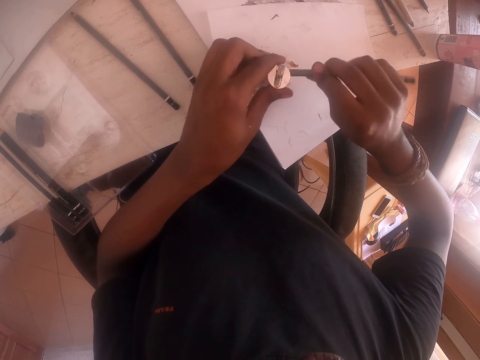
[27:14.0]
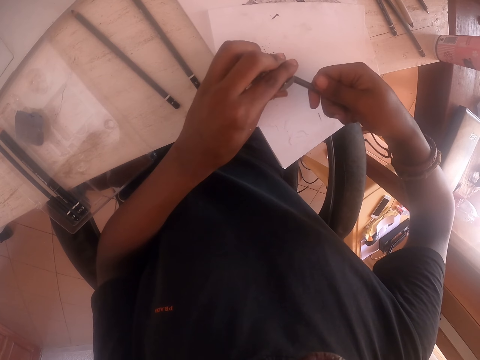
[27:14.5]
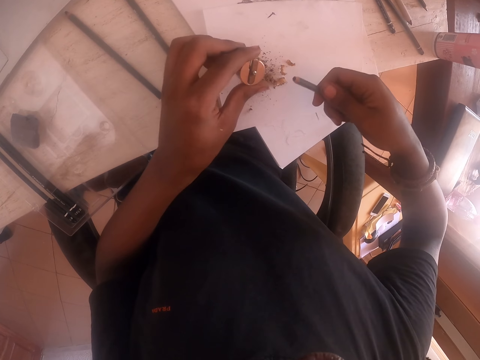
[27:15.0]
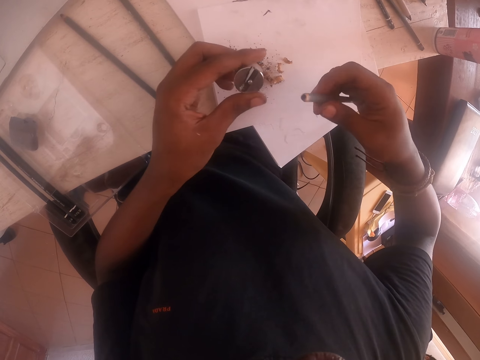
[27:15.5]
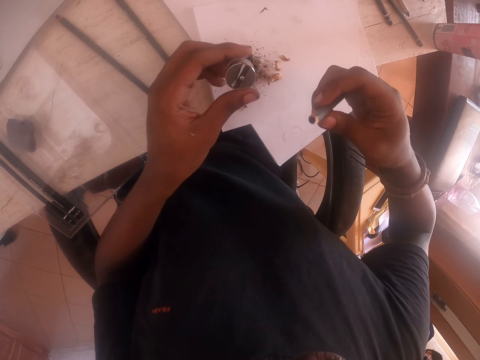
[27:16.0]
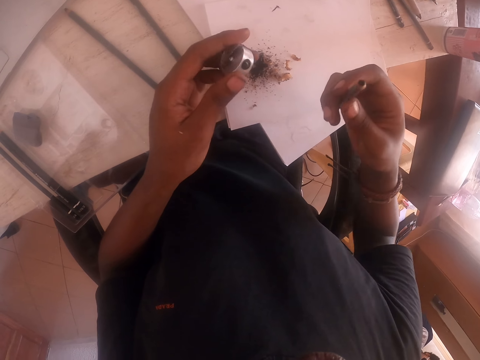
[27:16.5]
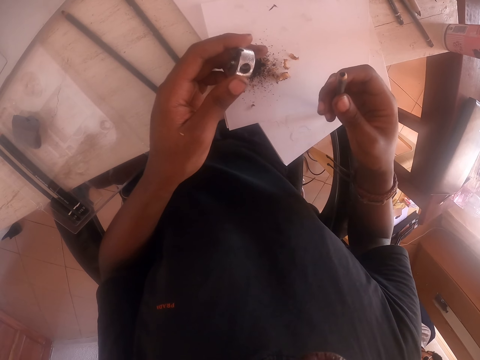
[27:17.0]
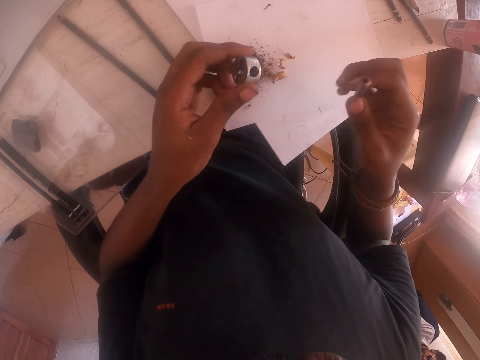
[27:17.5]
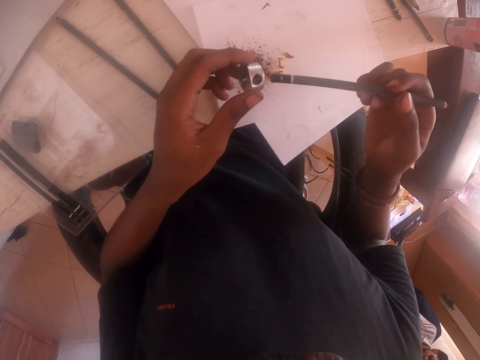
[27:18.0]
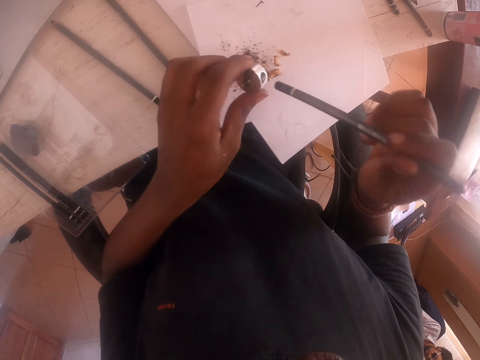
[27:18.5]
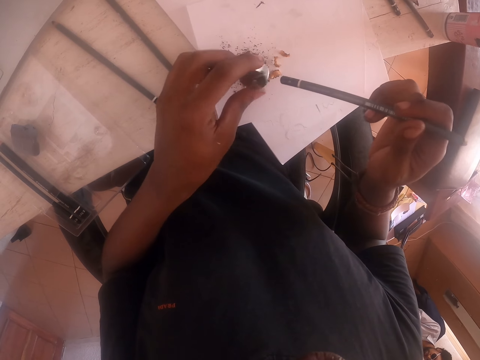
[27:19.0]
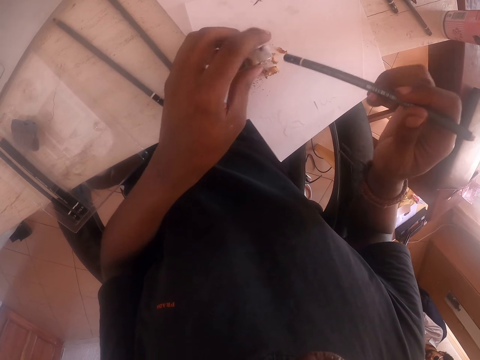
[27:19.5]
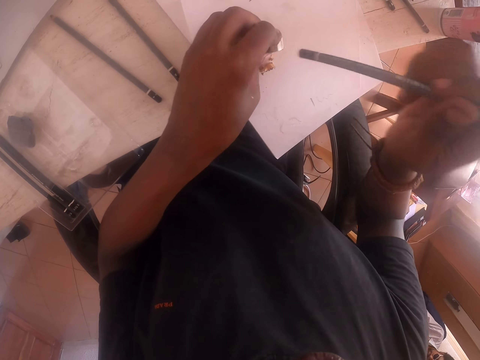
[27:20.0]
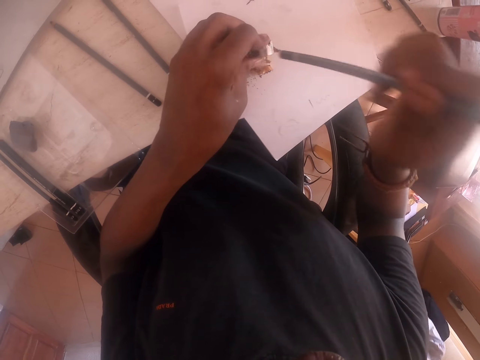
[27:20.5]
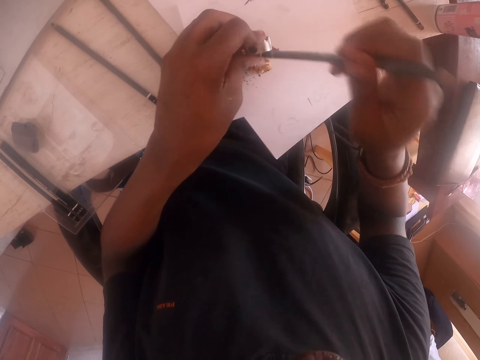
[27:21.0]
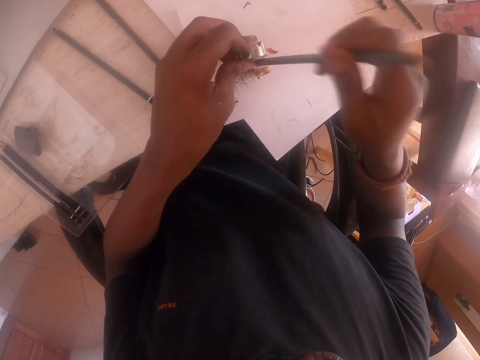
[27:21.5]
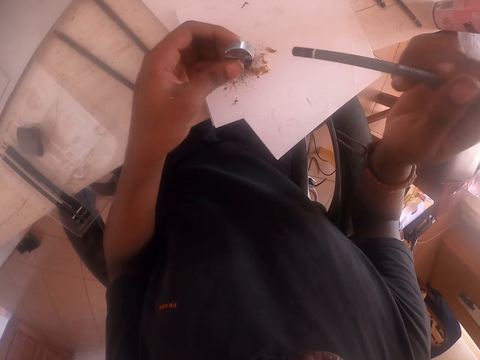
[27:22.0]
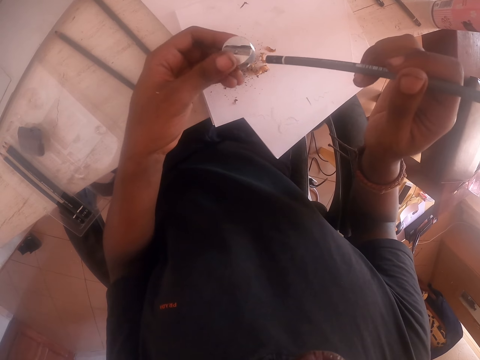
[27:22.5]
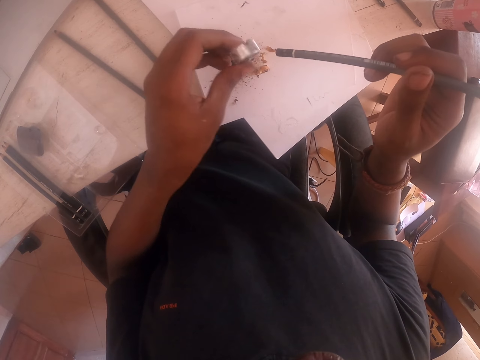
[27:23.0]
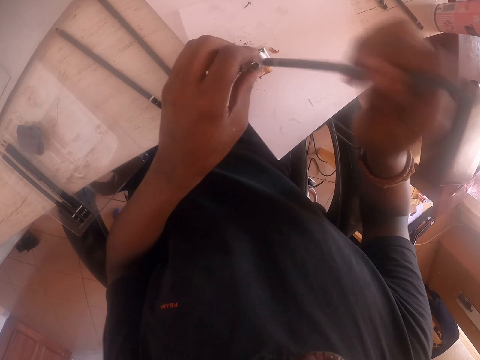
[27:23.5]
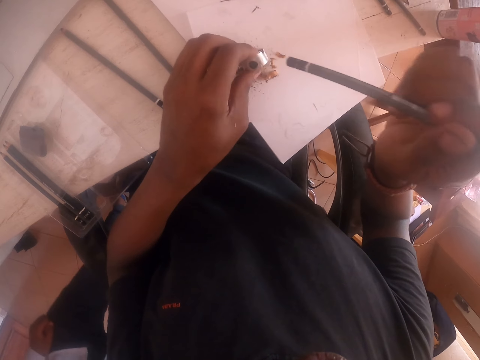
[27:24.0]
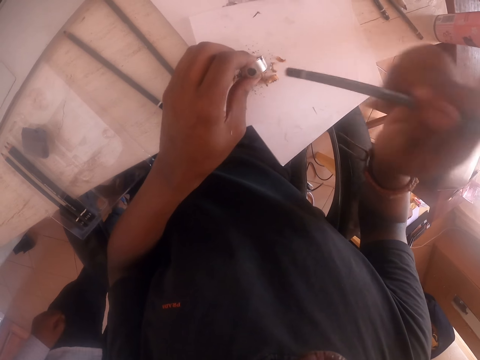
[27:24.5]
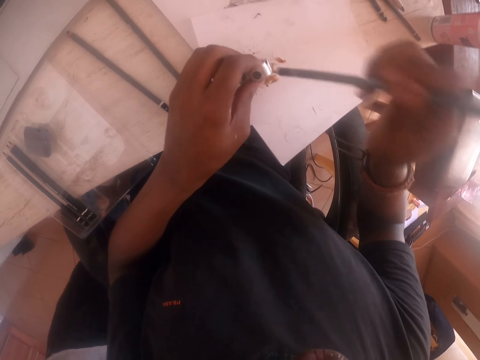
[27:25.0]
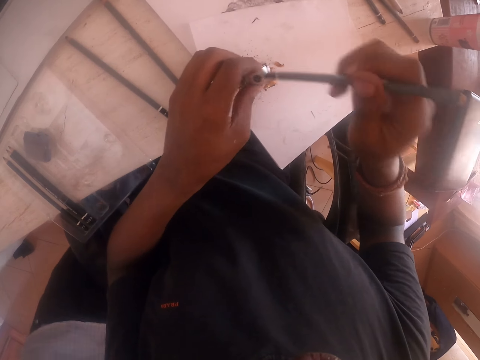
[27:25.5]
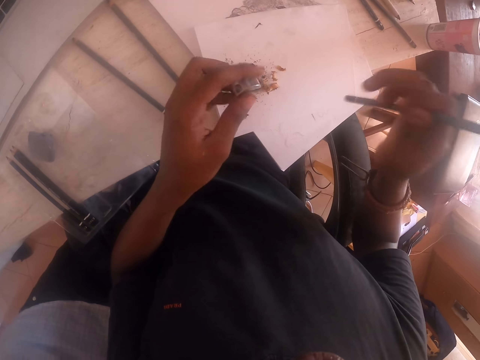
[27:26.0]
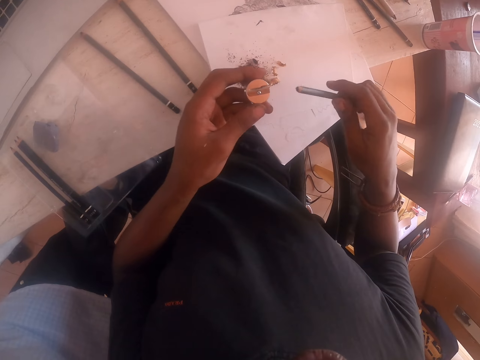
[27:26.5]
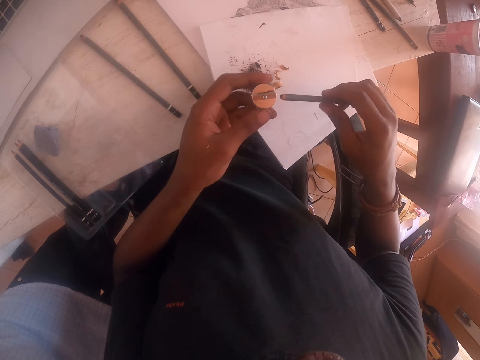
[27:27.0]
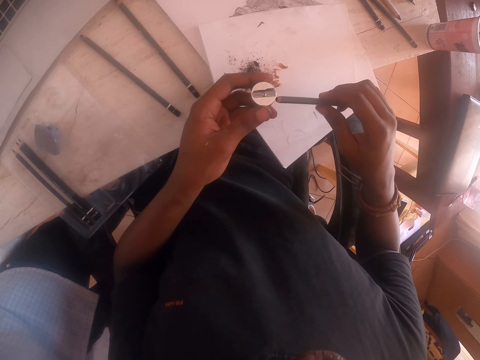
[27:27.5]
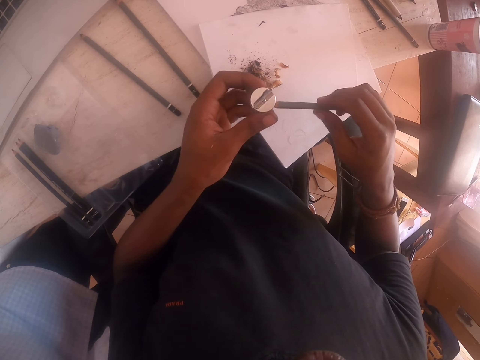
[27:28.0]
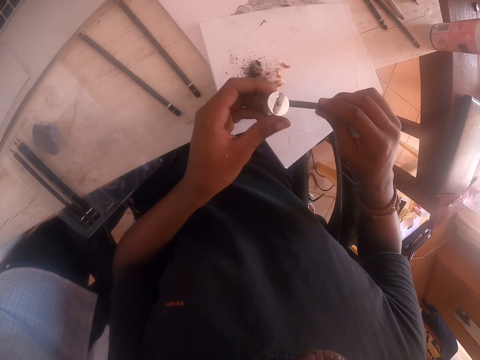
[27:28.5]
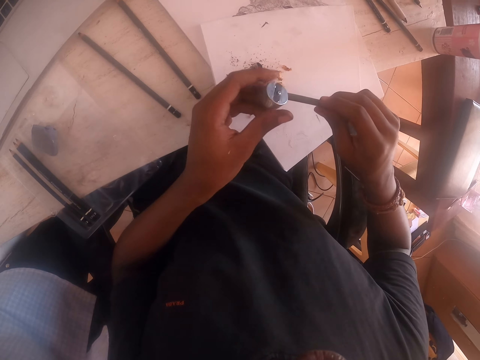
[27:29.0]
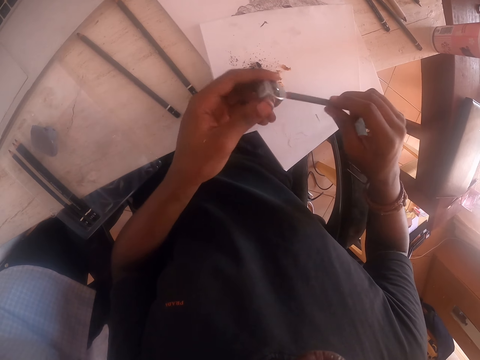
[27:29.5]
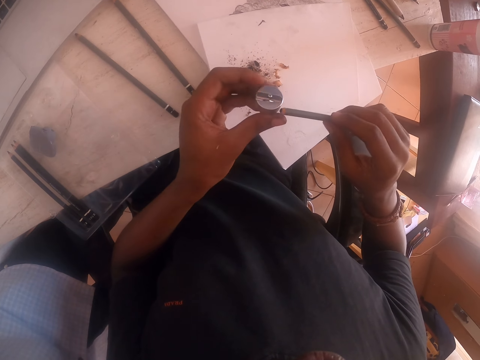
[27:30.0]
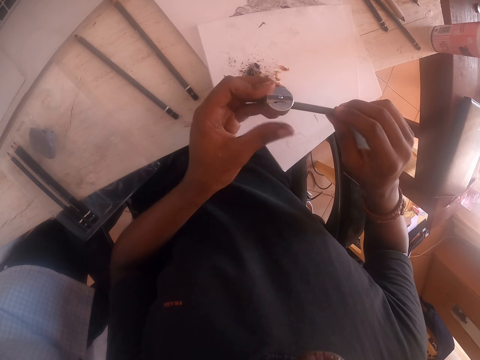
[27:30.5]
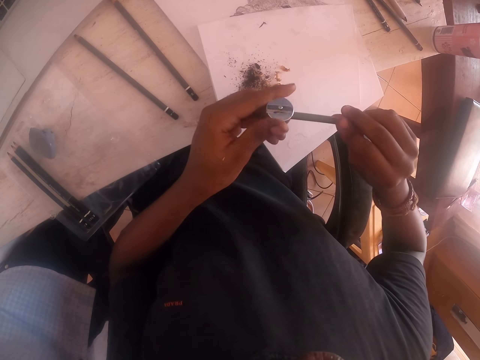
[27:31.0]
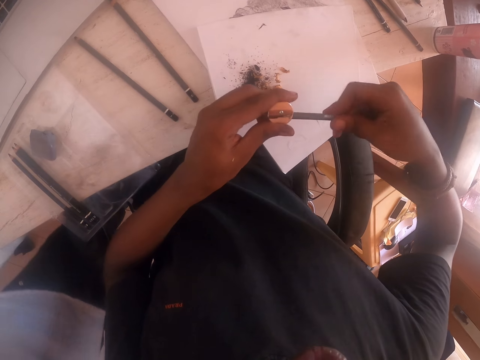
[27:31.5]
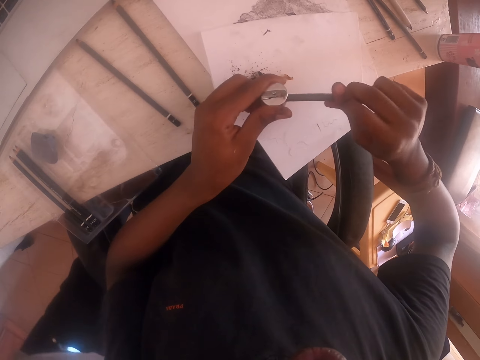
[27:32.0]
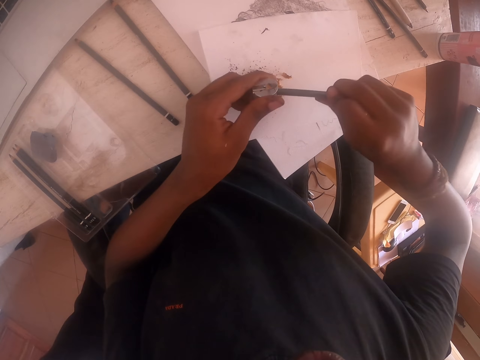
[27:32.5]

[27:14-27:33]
The camera wearer looks at the pencil. They turn the sharpener. They knock the sharpener using the pencil. They stop knocking the sharpener. They look. They sharpen the pencil with the sharpener.

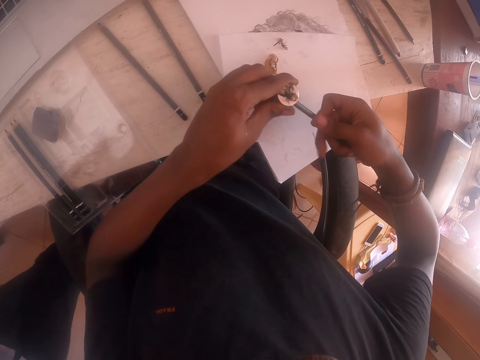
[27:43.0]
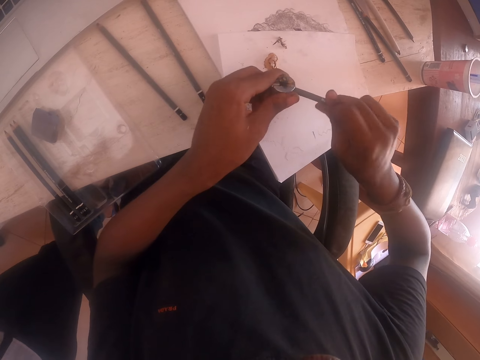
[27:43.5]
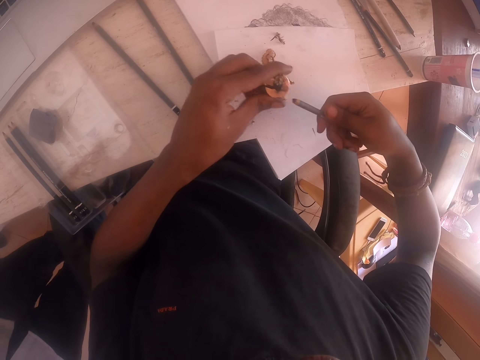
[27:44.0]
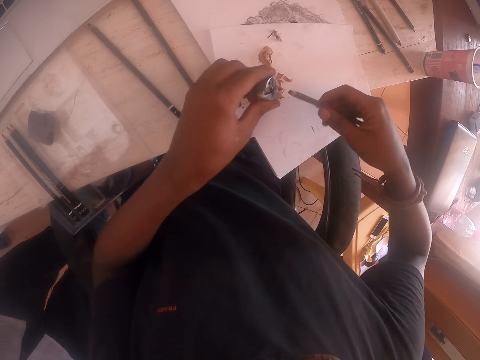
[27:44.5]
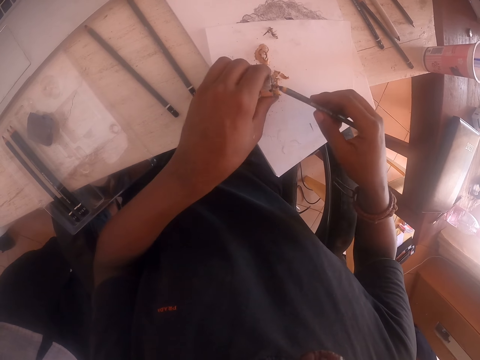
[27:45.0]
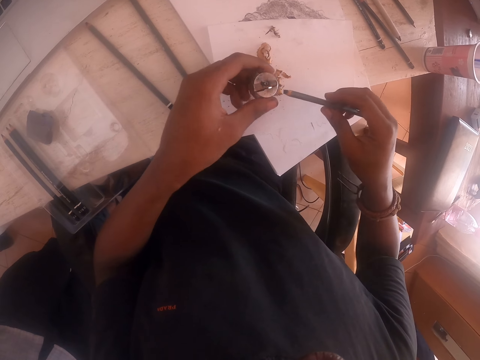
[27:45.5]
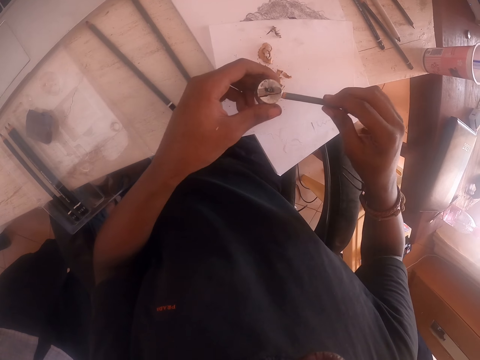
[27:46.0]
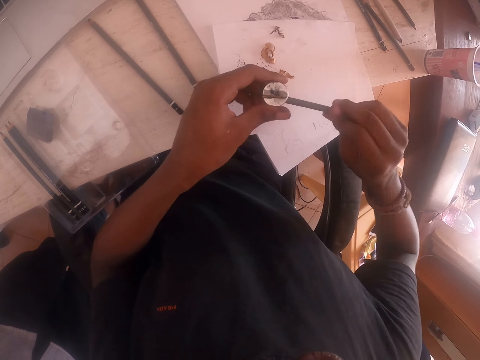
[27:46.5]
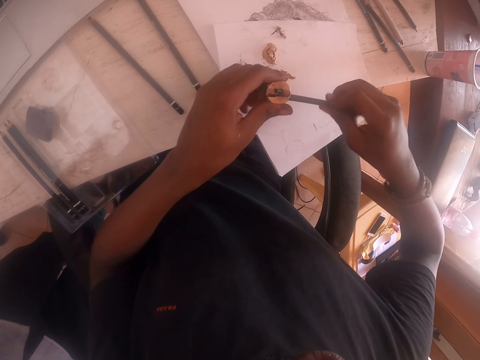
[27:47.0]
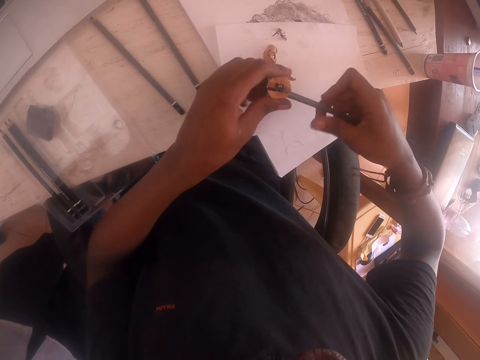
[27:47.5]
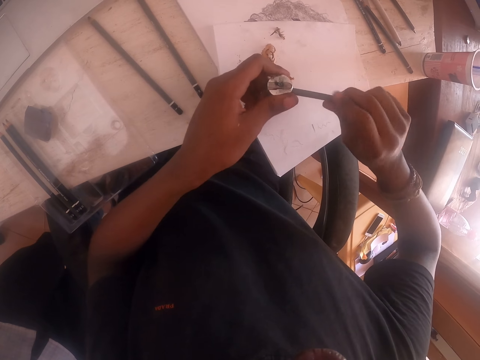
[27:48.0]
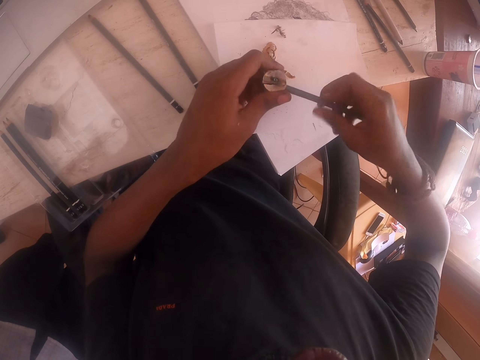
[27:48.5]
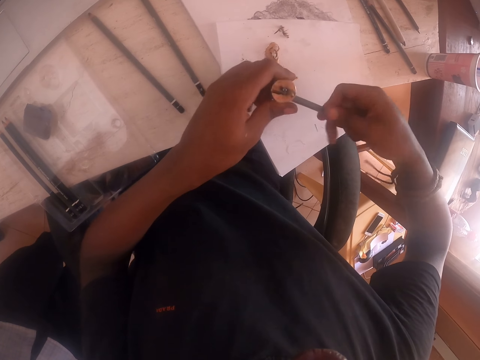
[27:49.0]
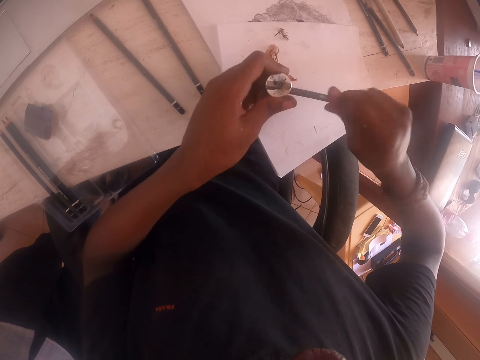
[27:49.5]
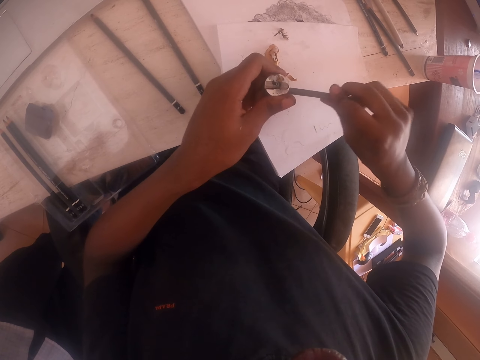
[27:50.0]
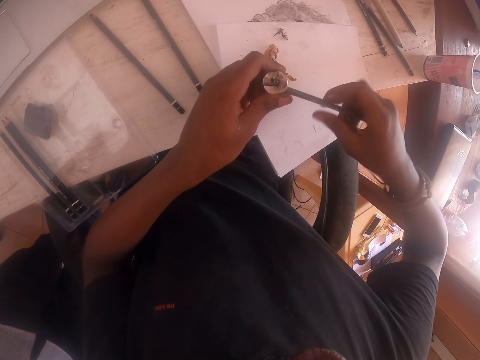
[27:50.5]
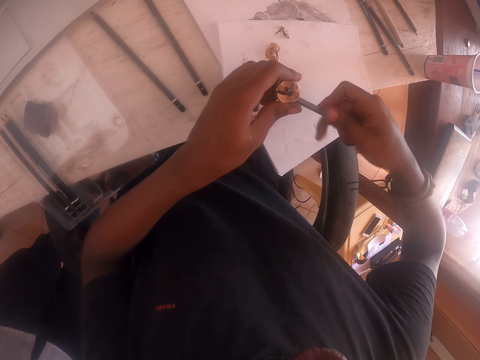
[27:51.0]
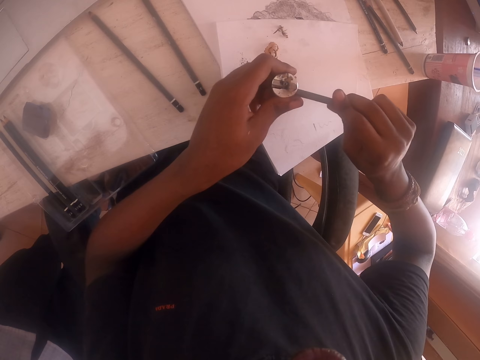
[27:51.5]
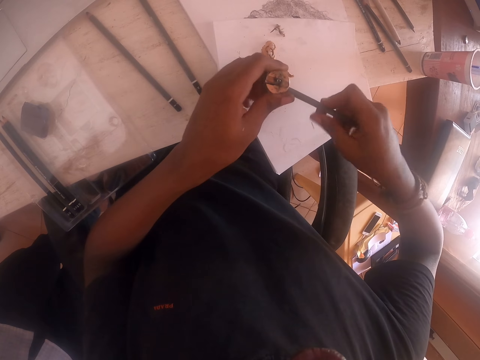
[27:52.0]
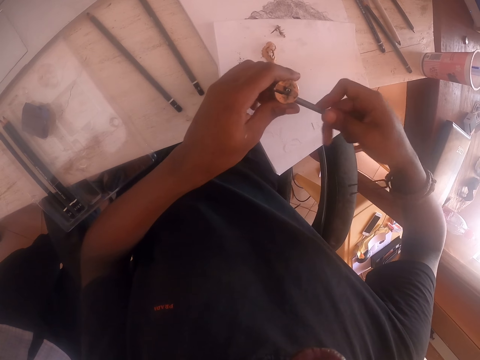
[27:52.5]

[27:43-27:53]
The camera wearer stops sharpening. They look at the sharpener. They sharpen a pencil using the sharpener.
